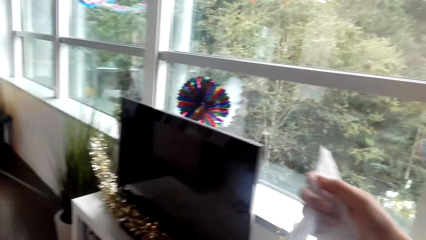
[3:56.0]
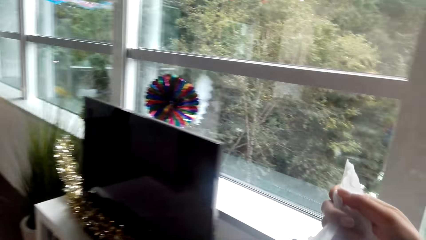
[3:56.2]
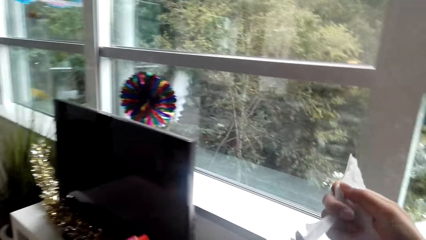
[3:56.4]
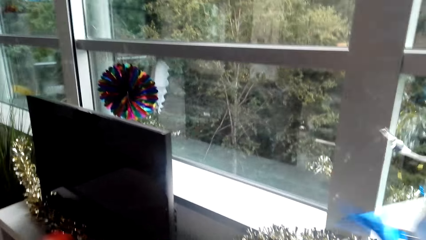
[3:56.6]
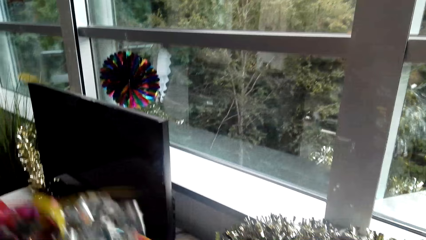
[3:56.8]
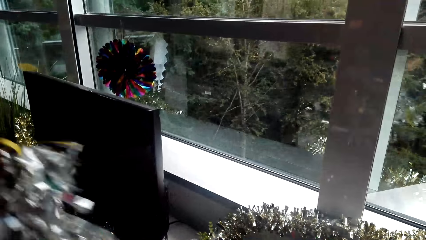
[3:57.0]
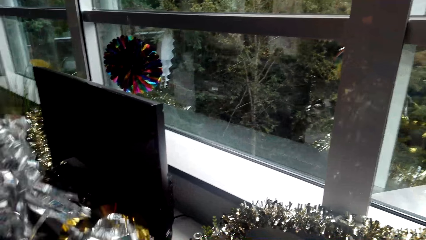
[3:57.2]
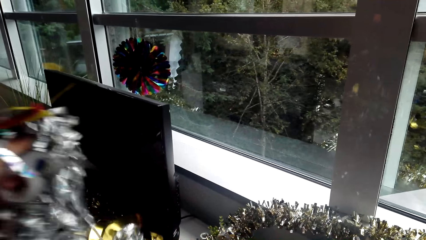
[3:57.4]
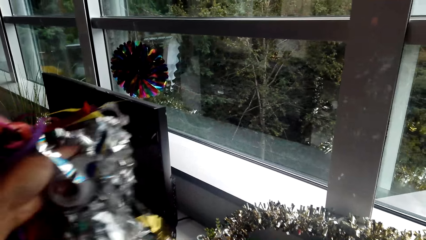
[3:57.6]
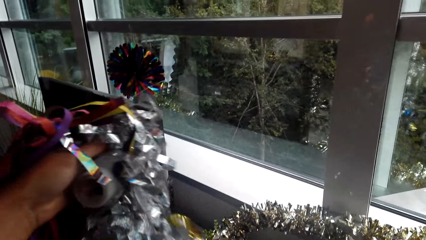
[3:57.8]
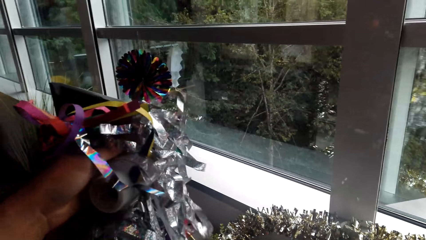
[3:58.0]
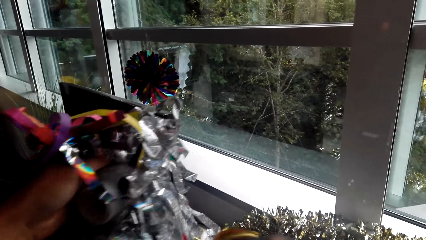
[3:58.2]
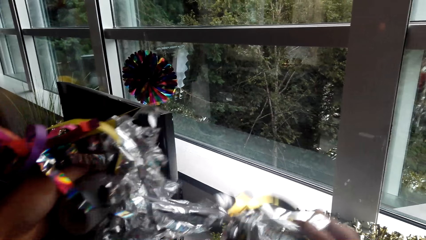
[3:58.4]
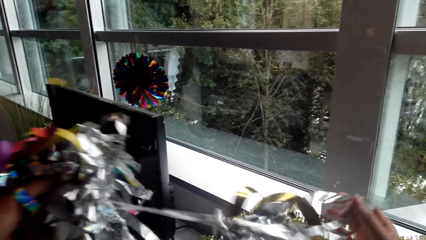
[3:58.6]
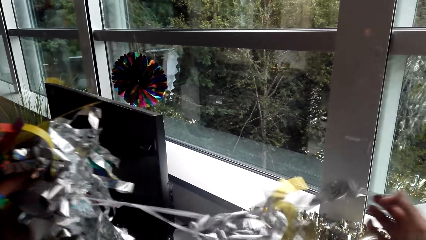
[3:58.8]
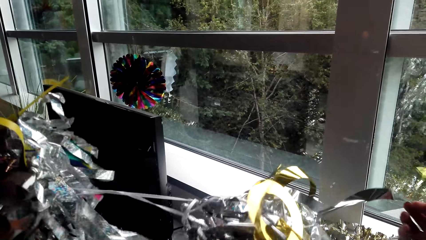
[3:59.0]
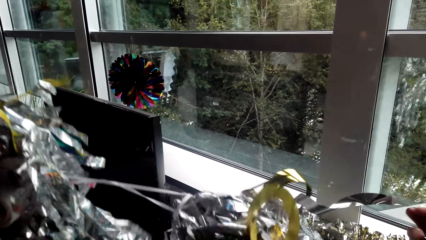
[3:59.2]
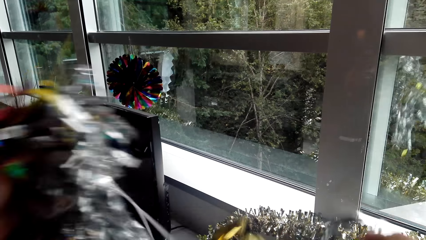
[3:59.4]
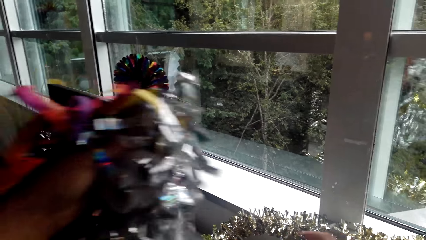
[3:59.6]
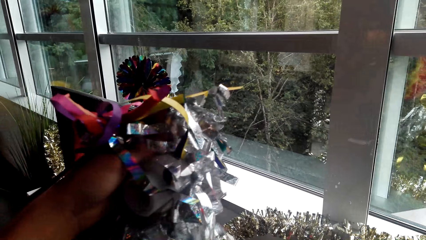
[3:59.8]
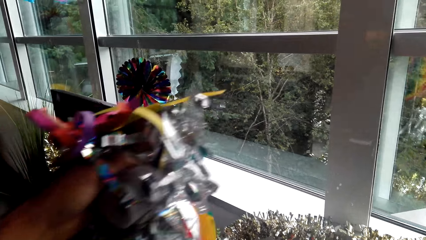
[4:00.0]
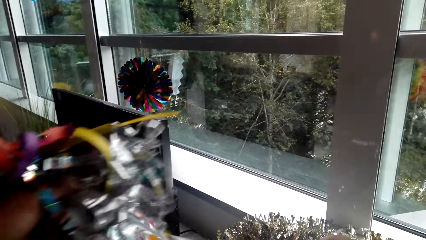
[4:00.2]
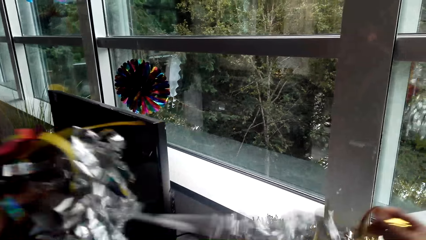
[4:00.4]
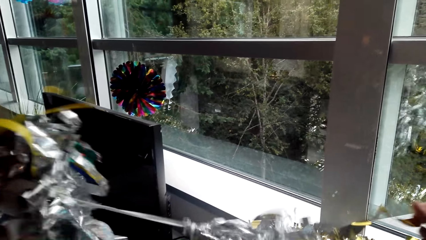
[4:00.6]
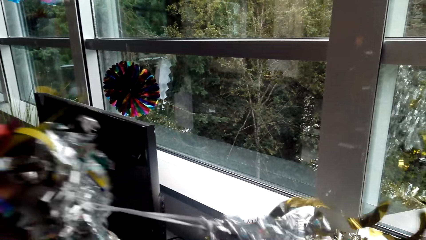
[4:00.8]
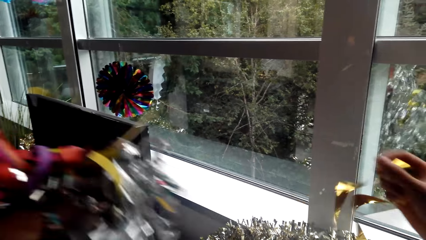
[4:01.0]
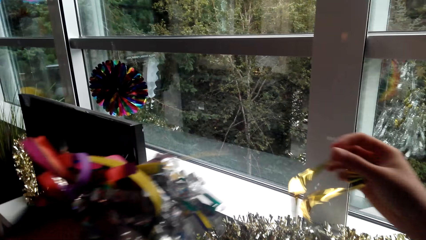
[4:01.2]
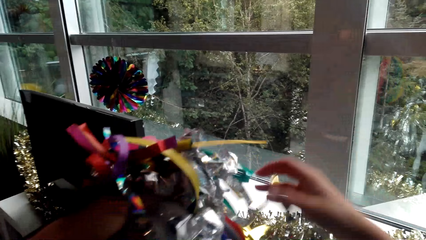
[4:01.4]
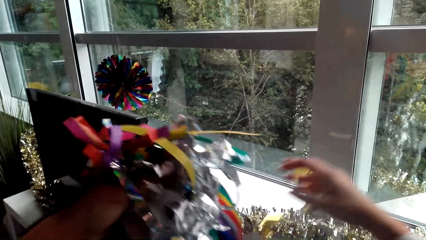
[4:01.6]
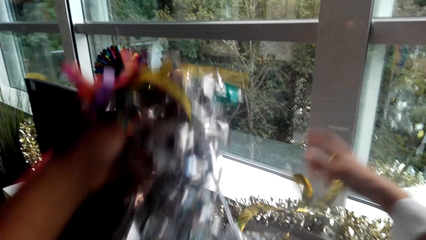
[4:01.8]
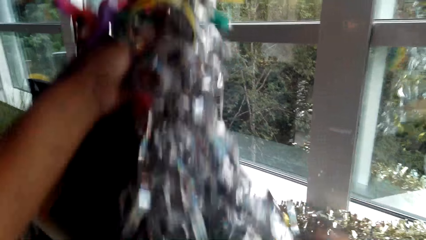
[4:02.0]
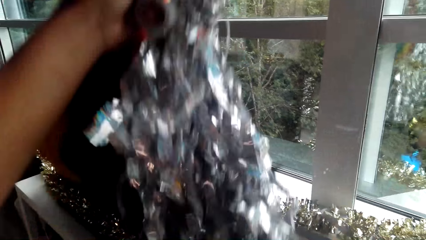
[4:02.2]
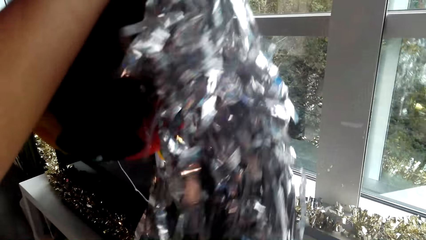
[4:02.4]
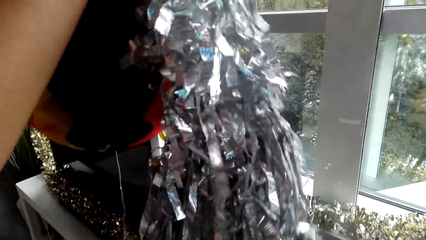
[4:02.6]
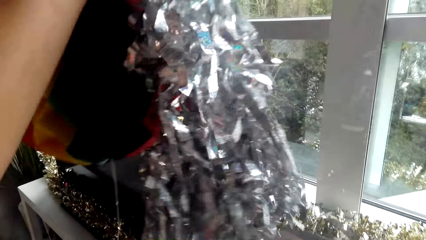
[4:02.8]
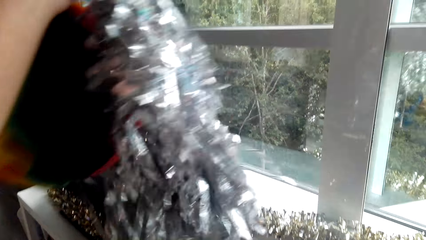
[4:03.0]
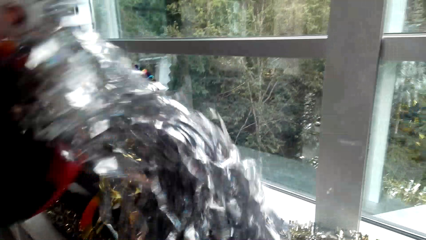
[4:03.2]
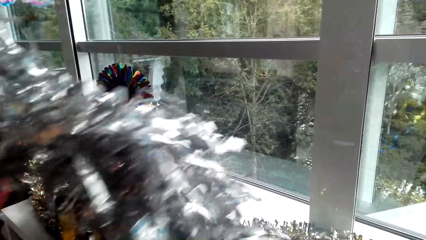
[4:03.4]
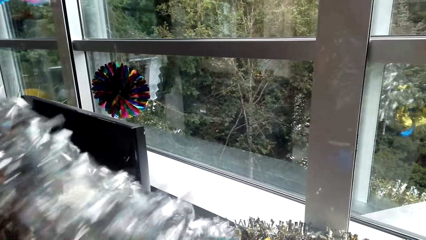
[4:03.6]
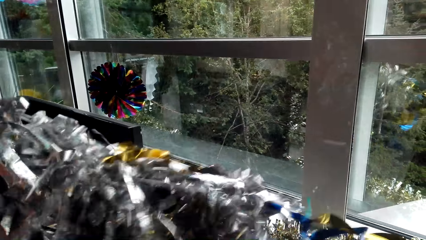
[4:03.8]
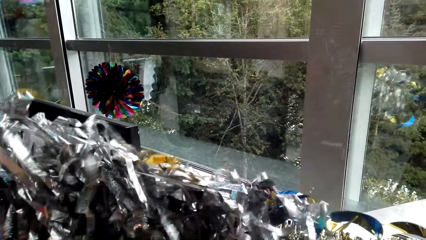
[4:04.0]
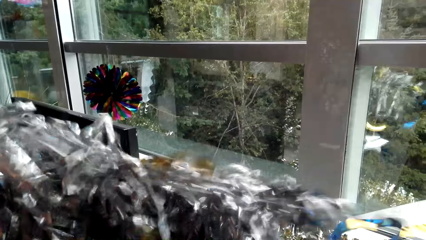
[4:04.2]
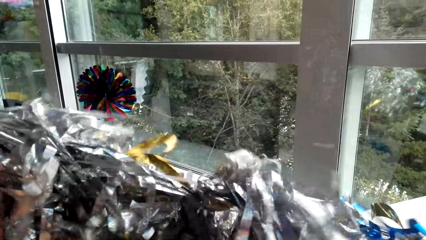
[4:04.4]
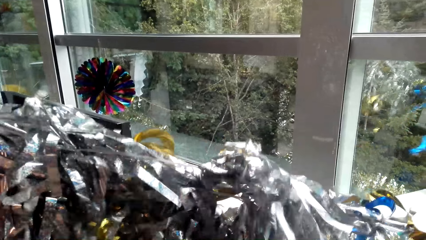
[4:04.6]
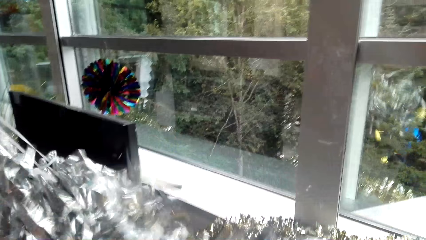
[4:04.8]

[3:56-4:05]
The camera wearer cuts the party decoration. They entangle the party decorations.

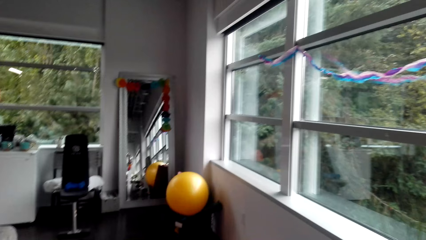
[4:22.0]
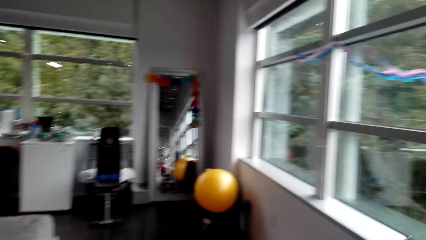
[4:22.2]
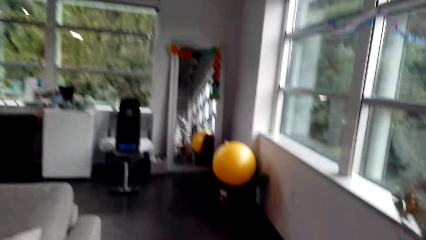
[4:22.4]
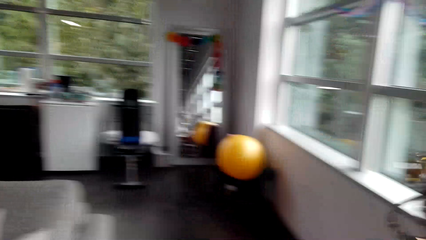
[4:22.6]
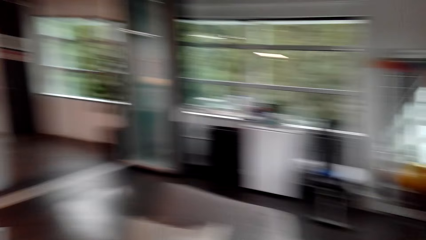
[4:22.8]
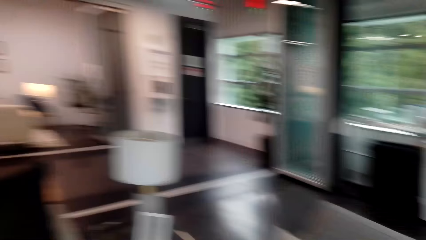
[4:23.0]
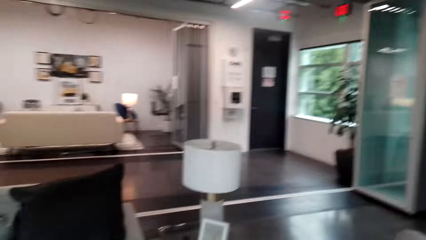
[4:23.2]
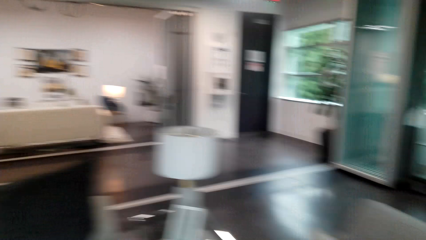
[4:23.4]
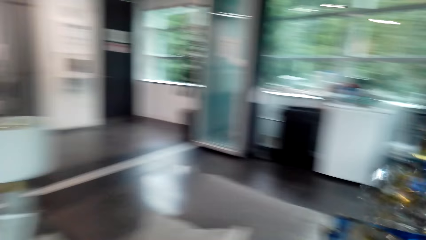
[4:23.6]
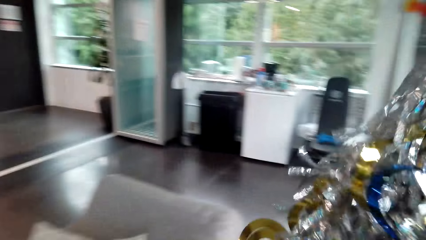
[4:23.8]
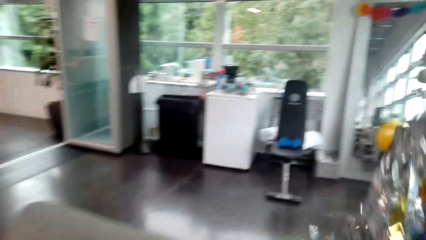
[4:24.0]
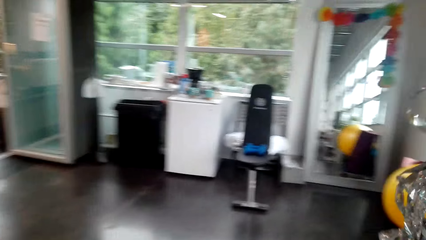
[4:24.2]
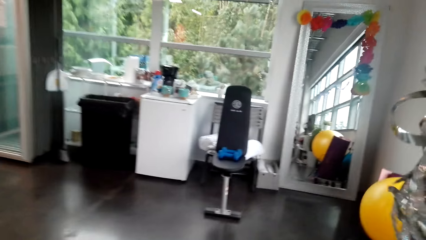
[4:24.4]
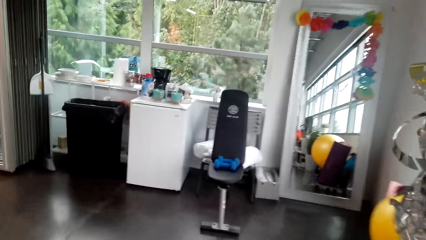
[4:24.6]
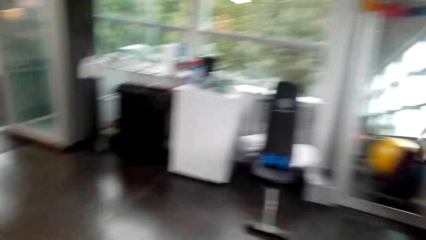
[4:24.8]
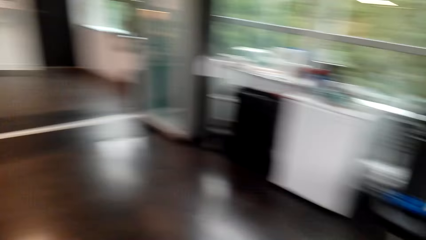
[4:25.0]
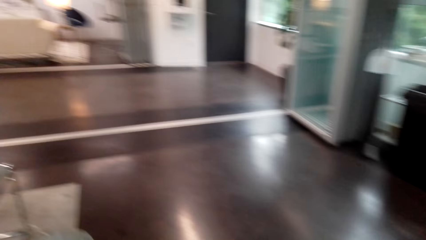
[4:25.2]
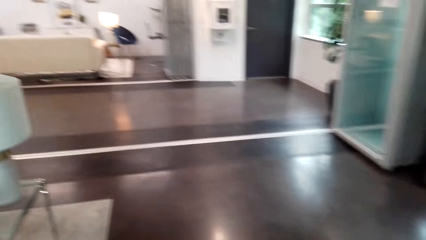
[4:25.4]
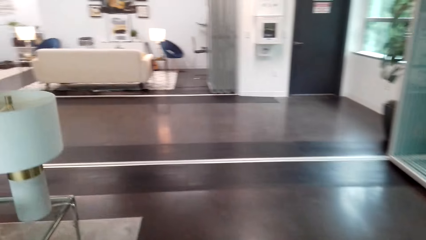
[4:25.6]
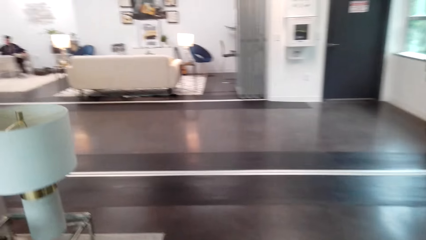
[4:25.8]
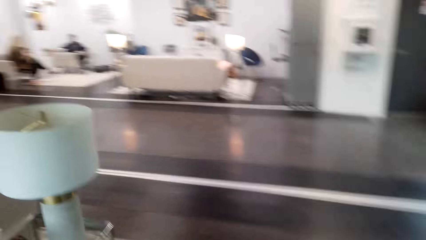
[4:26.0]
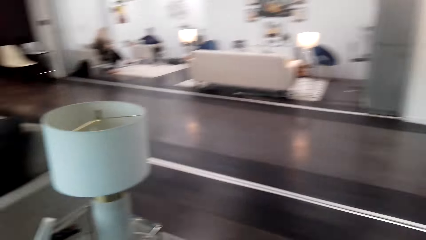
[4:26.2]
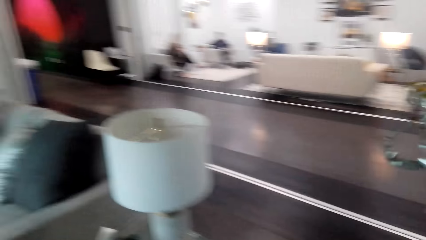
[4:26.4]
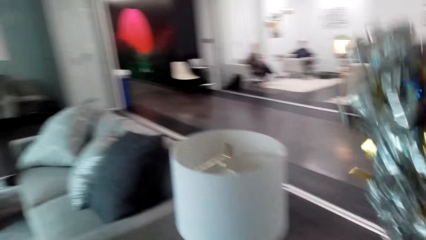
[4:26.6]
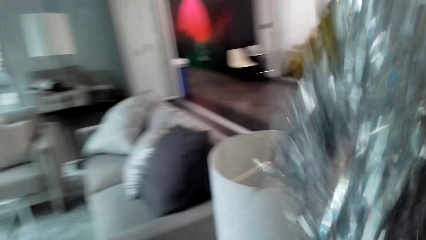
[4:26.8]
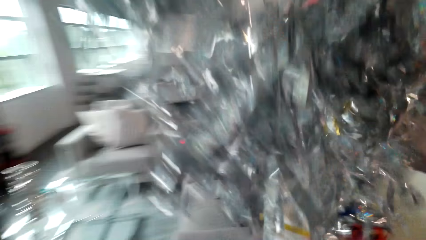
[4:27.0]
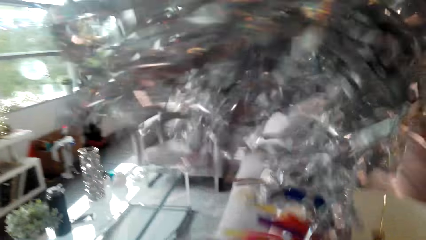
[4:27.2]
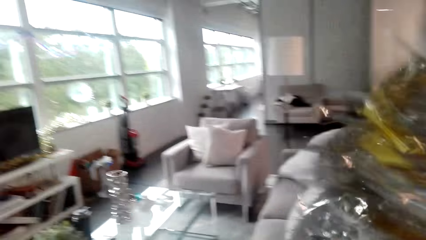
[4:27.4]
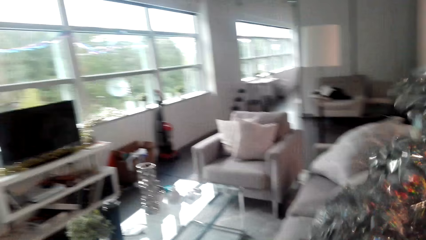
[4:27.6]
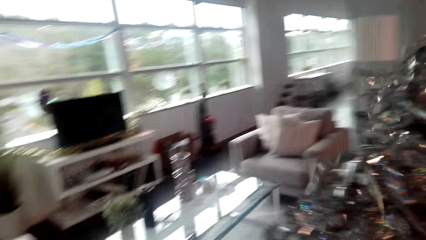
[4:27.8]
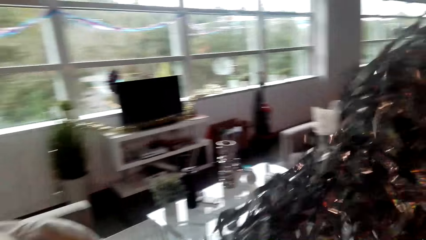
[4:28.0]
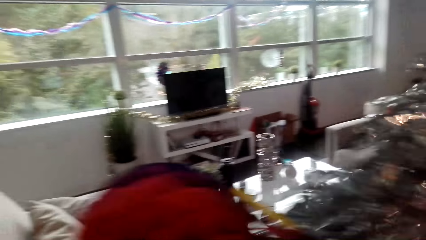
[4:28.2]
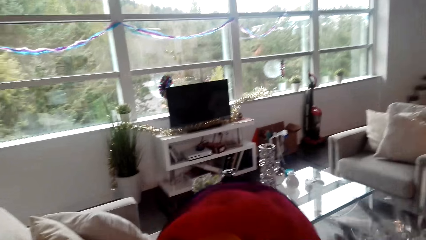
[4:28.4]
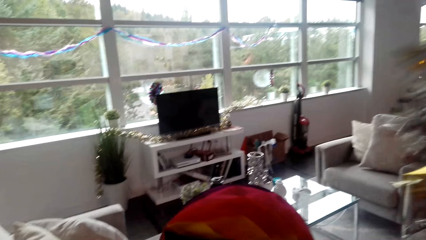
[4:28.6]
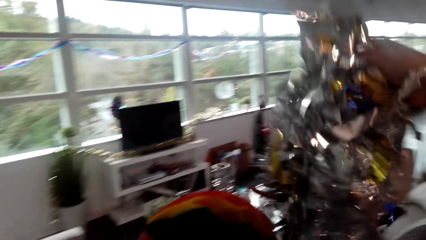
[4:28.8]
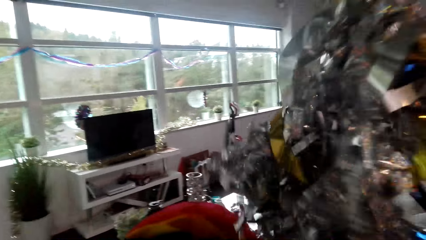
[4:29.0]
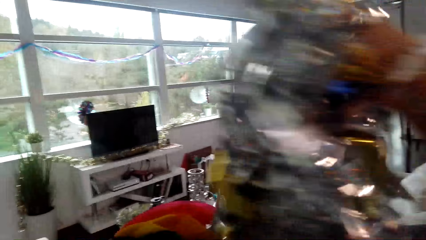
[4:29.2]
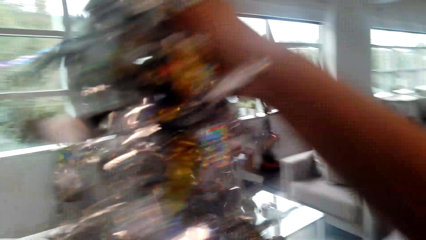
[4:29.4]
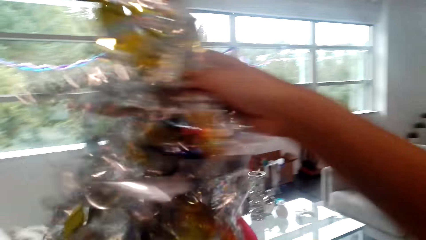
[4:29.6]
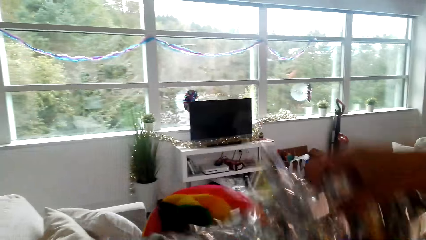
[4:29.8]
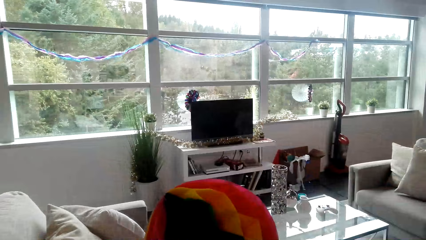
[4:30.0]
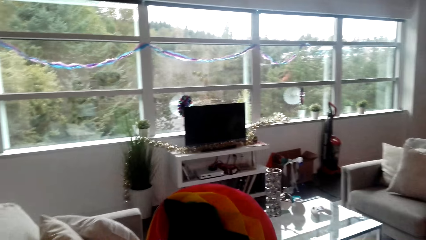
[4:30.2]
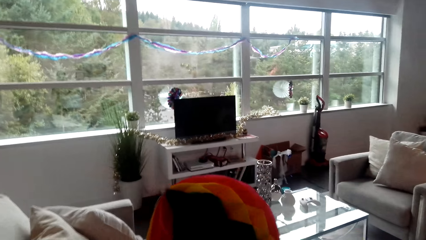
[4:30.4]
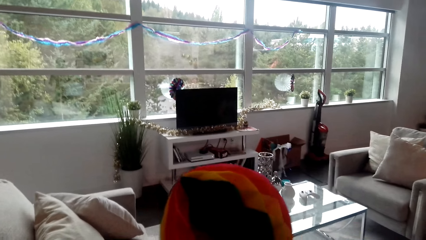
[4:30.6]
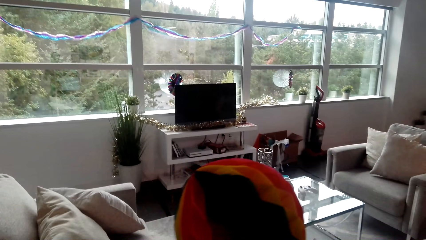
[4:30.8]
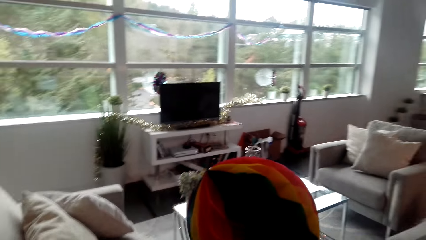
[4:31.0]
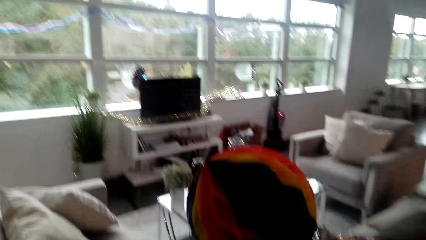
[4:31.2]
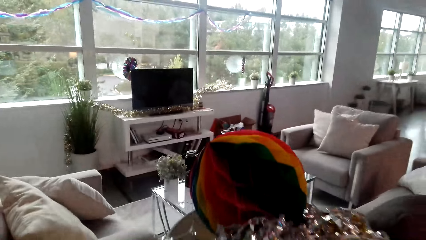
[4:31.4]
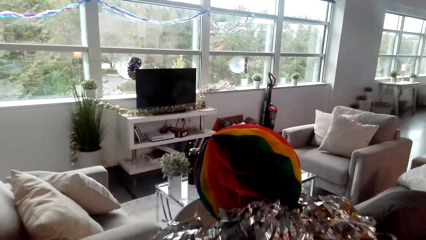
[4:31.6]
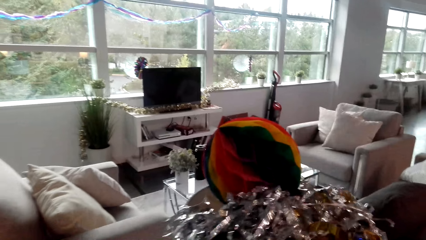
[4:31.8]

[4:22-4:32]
The camera wearer looks around. They move around the room. They put the decorations on the lamp shades.
